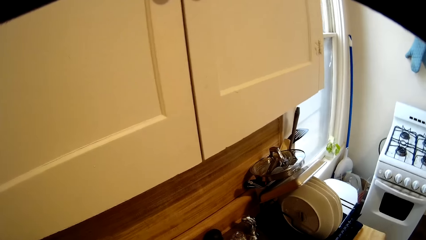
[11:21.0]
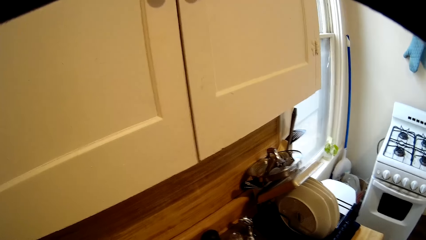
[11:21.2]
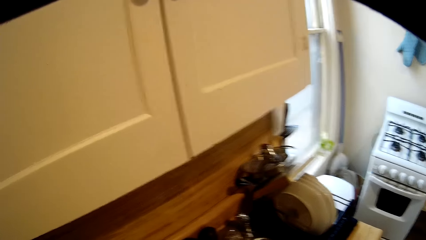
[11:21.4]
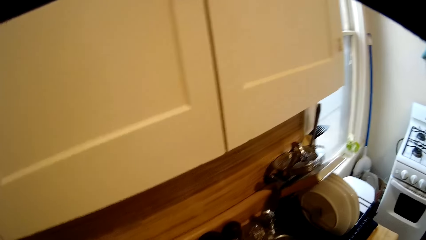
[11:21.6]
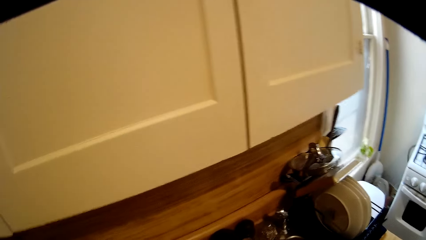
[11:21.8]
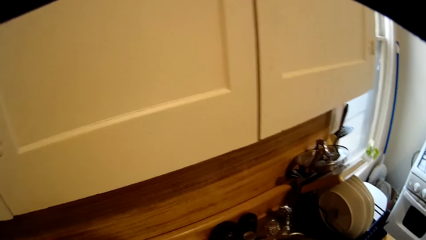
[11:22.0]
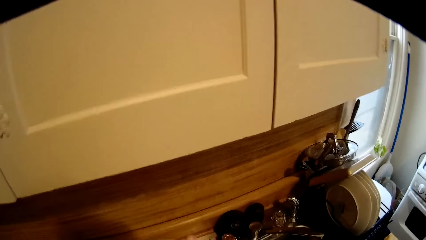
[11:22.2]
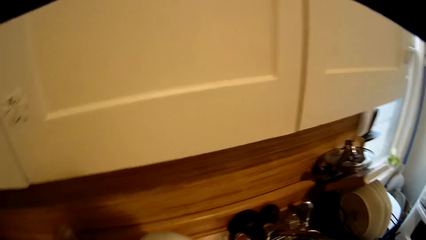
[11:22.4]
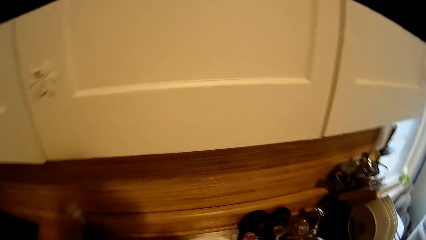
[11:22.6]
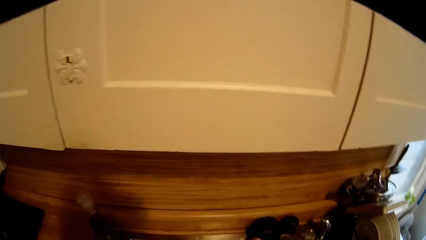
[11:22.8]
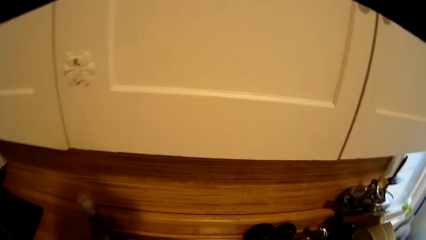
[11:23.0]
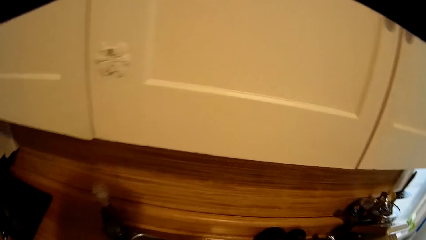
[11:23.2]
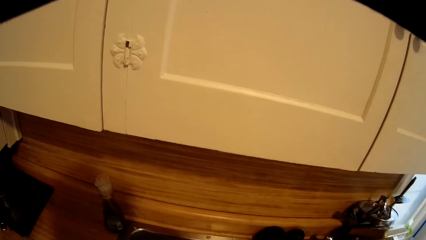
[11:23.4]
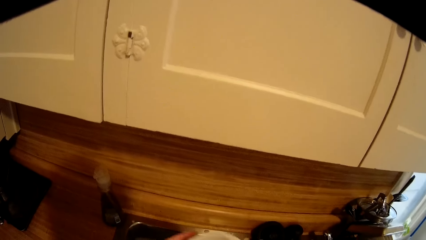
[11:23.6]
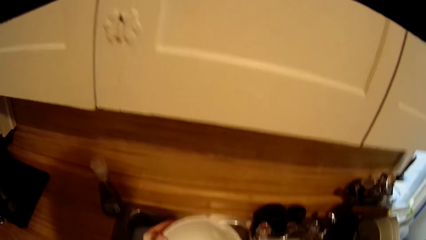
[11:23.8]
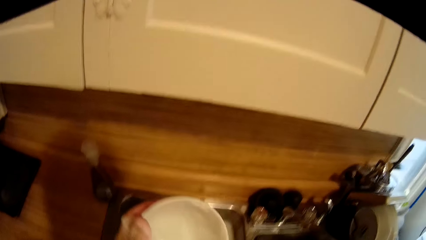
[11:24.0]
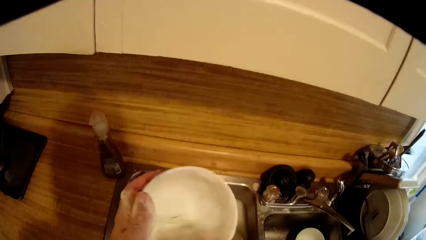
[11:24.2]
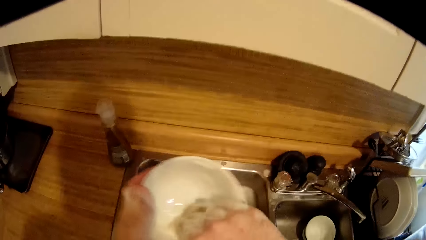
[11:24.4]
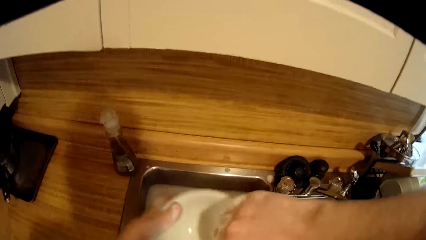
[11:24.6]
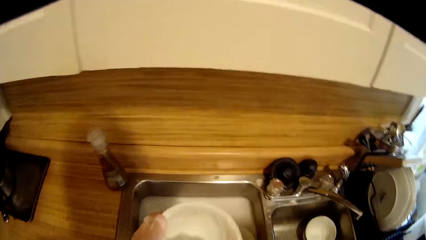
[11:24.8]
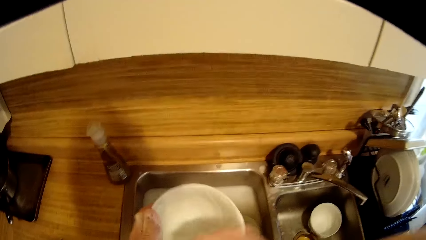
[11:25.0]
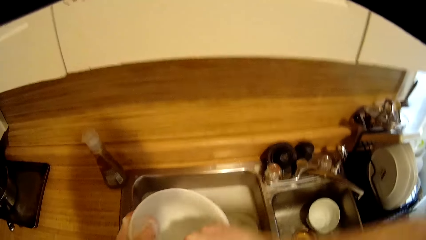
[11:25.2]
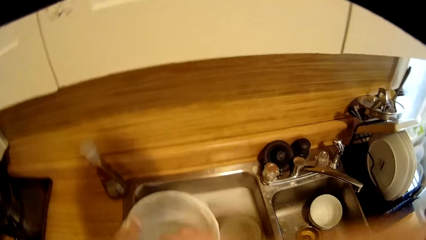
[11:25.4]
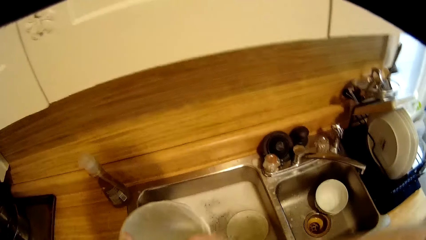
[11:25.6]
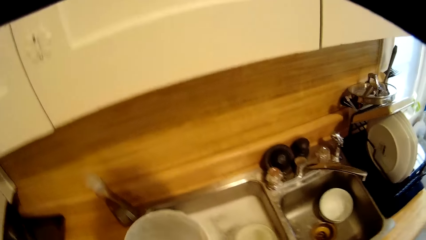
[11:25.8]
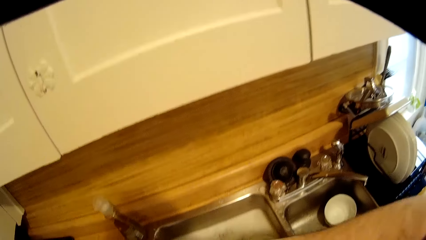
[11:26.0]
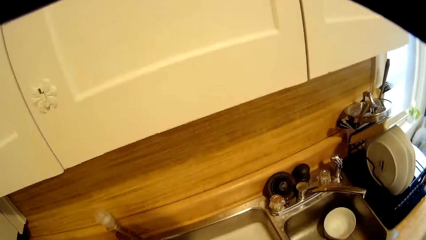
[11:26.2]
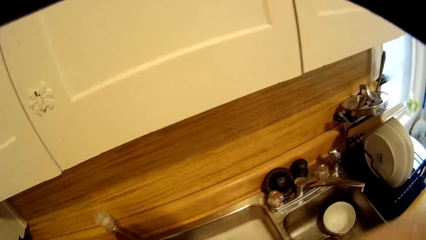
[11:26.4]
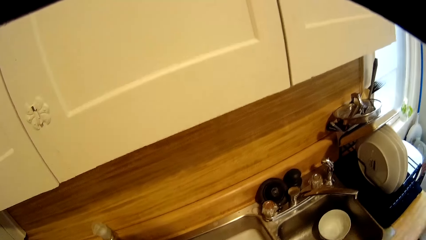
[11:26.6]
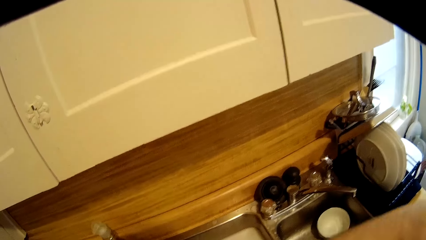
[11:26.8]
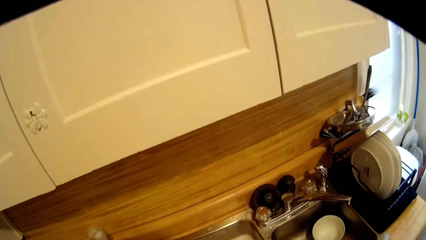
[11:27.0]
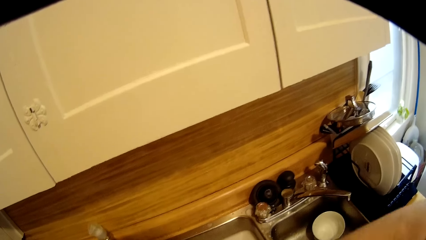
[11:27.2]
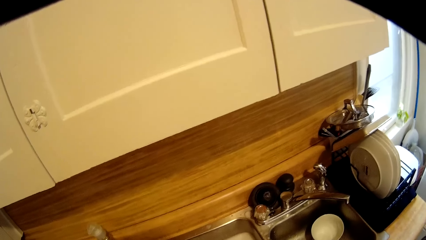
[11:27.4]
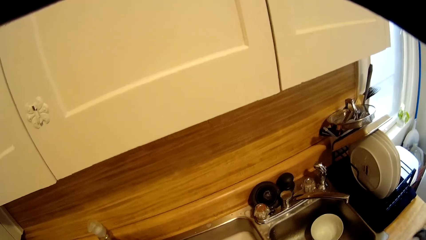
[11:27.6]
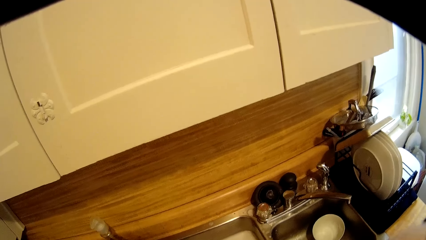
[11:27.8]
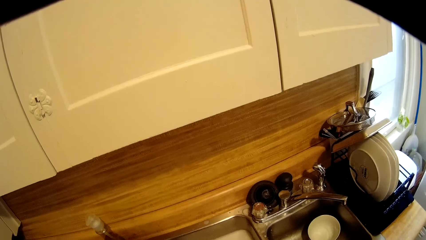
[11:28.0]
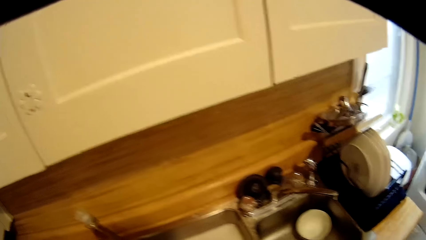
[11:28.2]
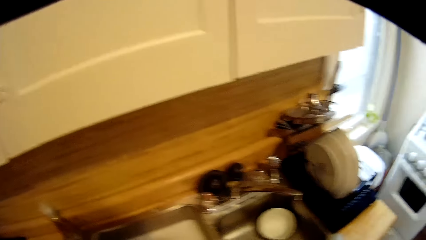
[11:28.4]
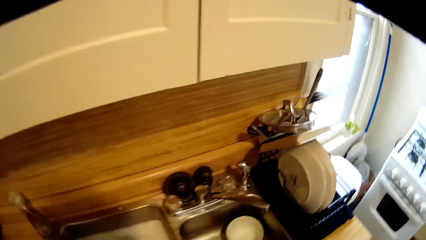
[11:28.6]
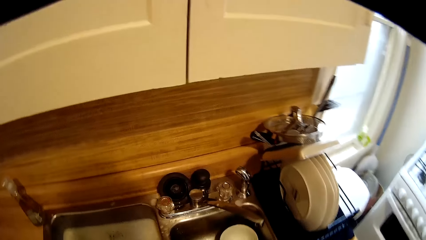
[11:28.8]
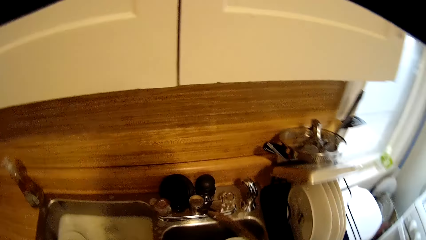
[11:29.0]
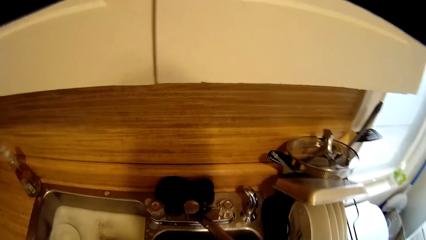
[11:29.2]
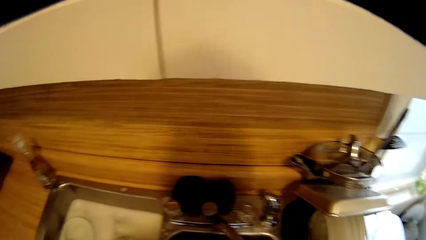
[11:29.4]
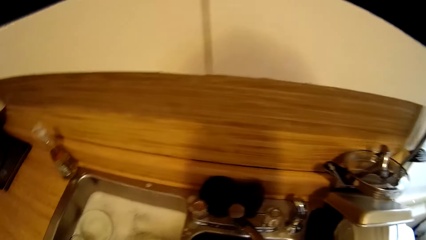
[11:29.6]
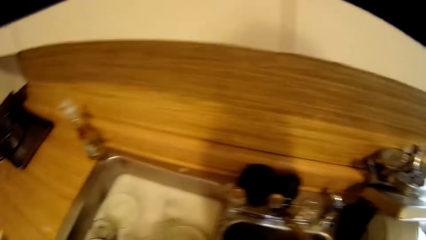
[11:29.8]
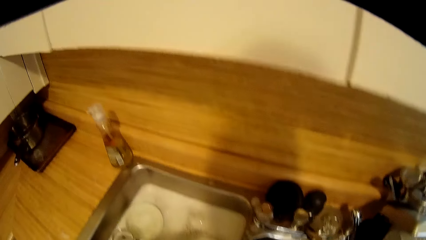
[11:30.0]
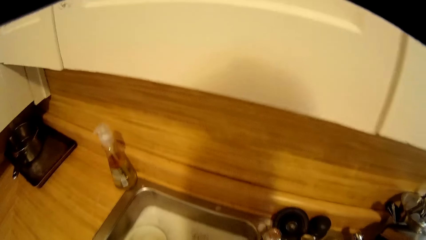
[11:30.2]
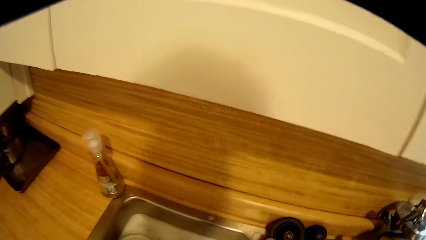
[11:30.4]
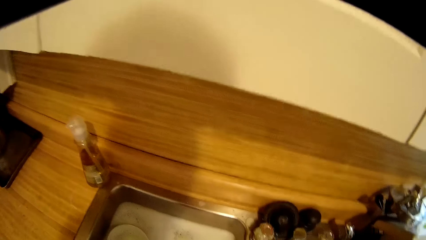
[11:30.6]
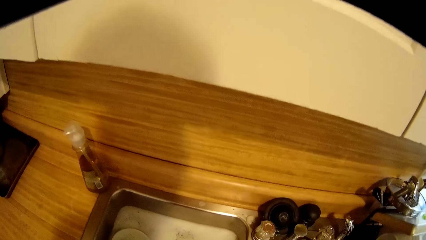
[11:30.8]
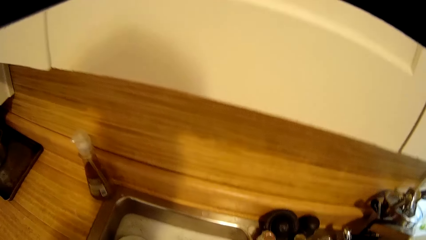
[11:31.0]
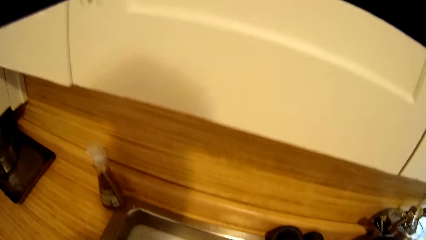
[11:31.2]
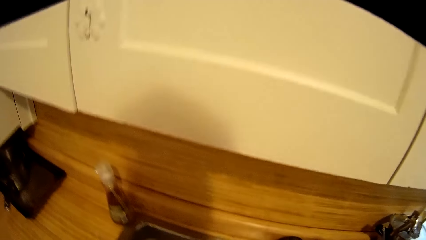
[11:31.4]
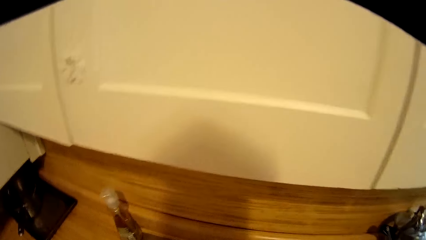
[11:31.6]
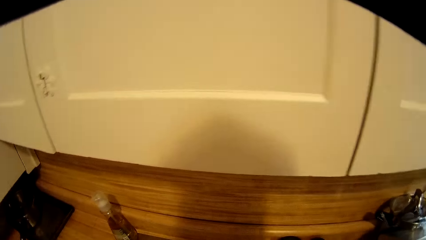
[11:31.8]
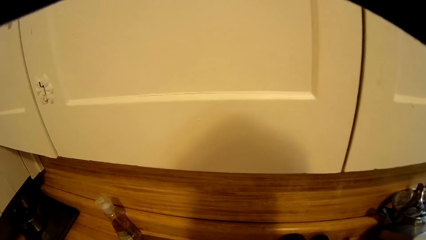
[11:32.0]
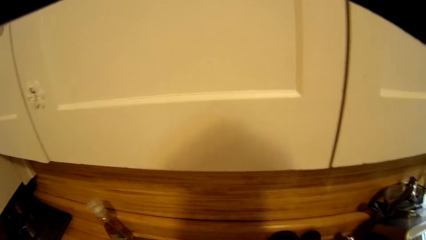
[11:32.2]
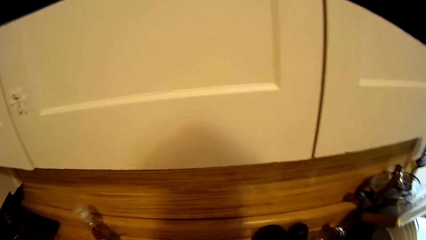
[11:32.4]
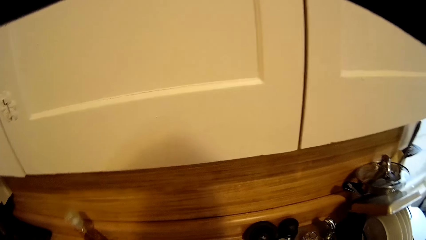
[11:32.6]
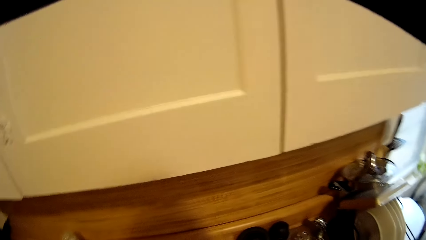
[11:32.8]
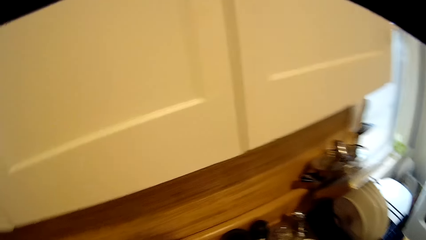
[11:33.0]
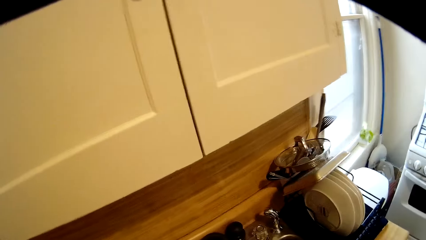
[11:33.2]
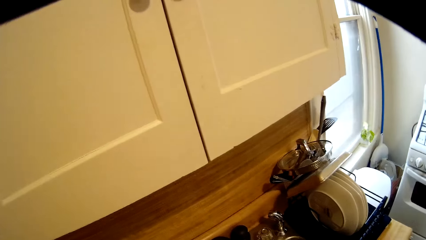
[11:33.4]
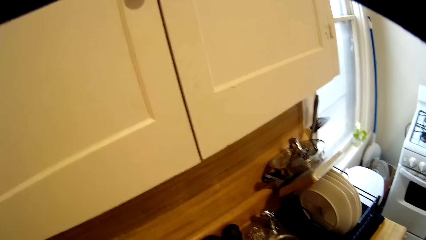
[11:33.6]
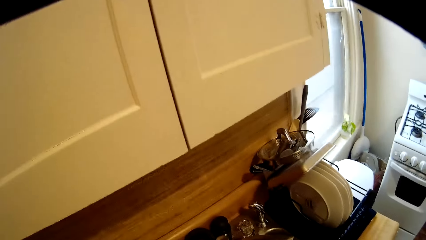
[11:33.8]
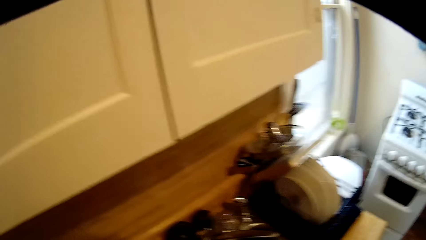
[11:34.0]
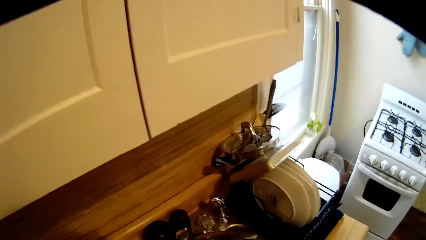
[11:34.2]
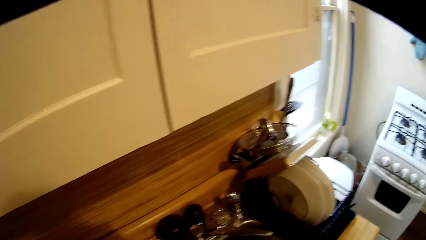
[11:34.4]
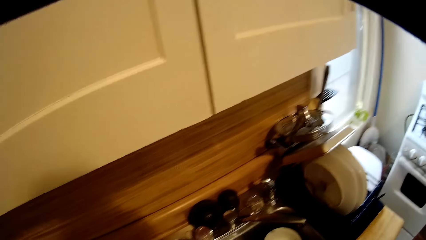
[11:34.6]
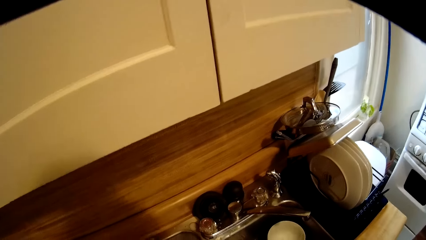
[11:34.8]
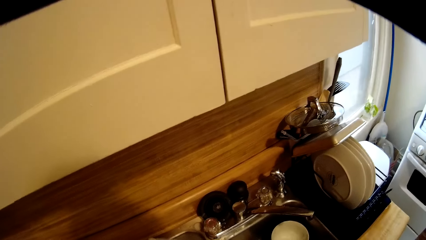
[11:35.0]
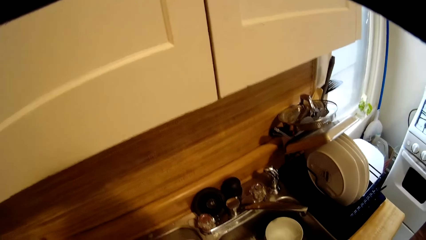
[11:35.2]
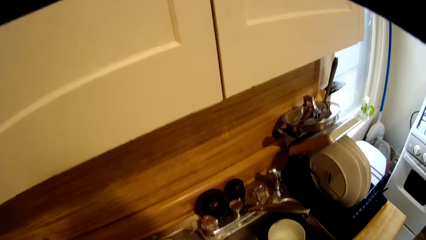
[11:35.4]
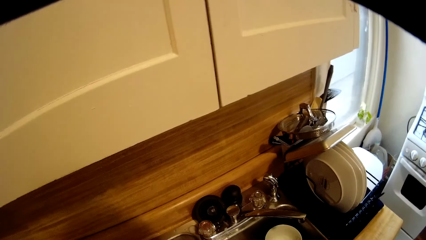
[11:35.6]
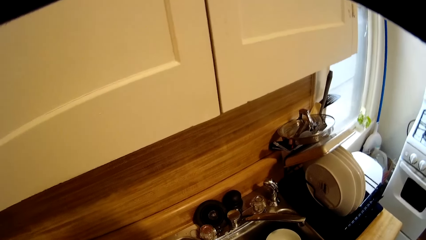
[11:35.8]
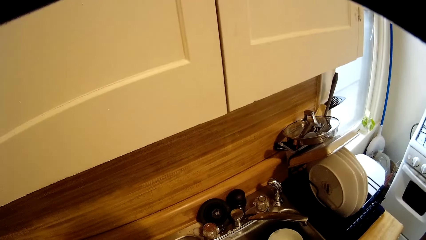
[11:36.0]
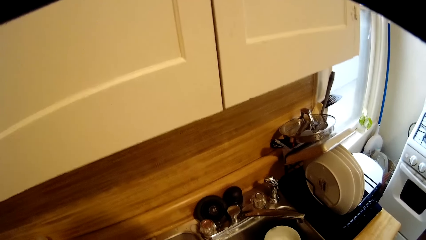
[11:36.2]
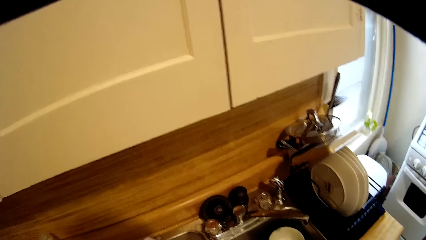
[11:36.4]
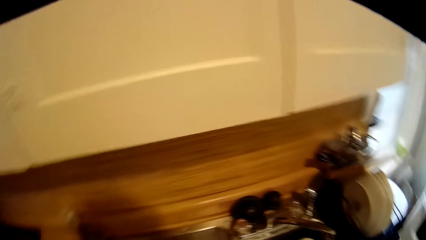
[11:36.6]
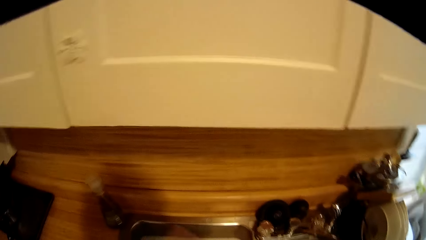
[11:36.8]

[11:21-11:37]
The camera wearer drops the bowl. They wash the bowl.
